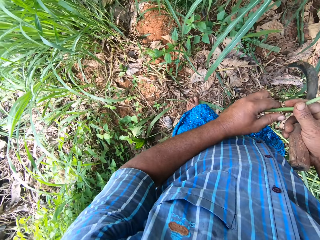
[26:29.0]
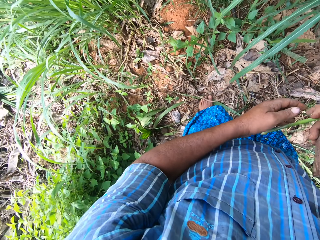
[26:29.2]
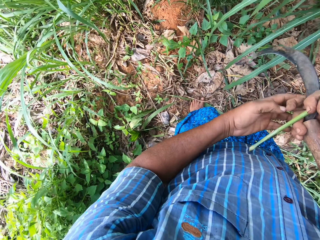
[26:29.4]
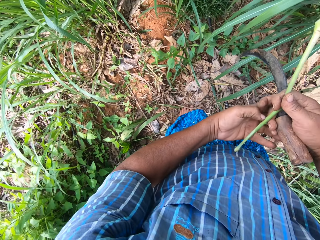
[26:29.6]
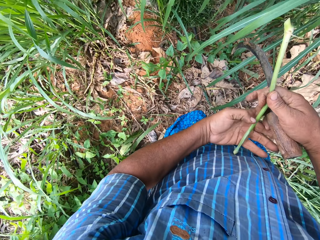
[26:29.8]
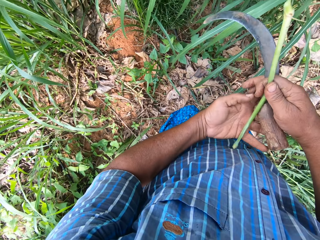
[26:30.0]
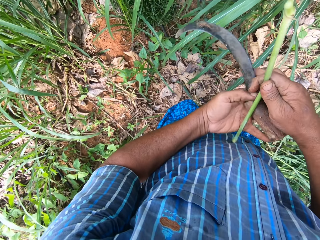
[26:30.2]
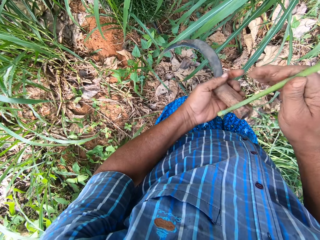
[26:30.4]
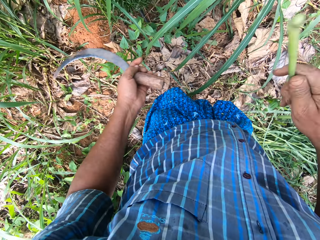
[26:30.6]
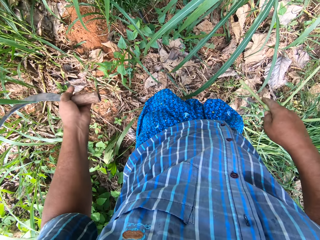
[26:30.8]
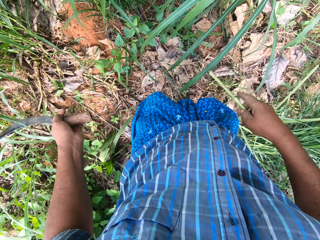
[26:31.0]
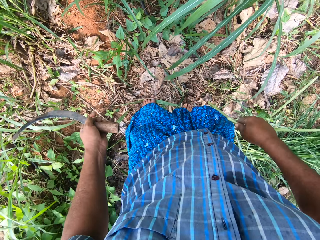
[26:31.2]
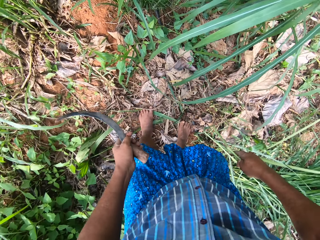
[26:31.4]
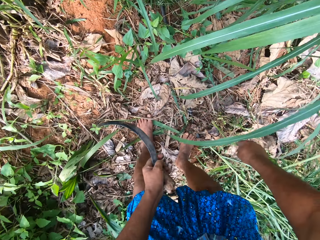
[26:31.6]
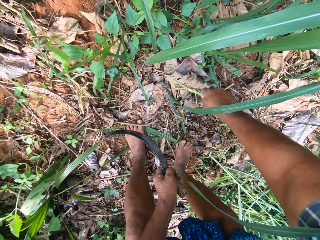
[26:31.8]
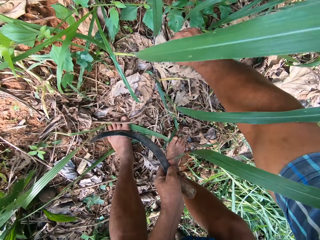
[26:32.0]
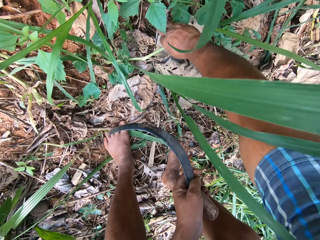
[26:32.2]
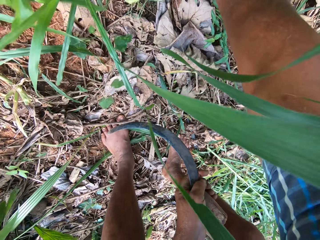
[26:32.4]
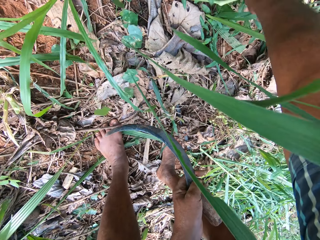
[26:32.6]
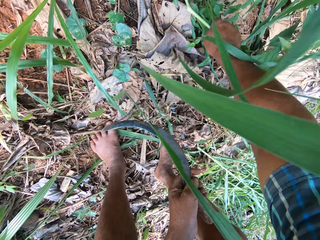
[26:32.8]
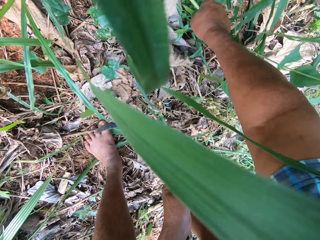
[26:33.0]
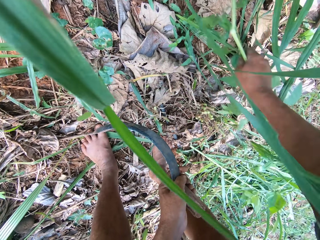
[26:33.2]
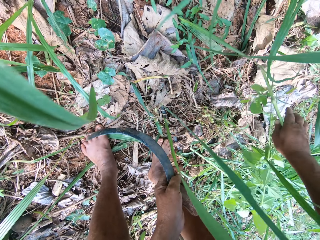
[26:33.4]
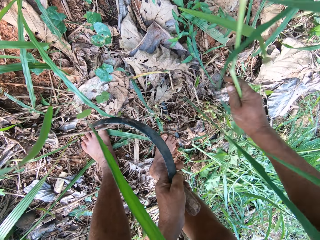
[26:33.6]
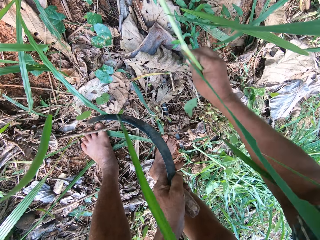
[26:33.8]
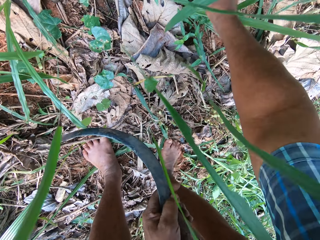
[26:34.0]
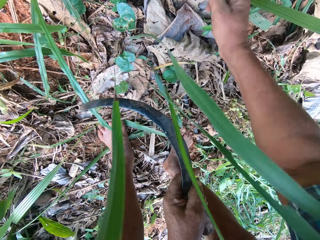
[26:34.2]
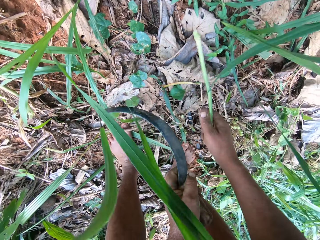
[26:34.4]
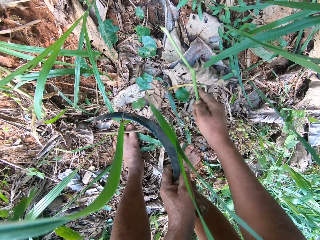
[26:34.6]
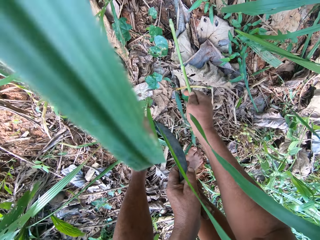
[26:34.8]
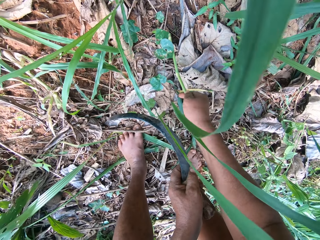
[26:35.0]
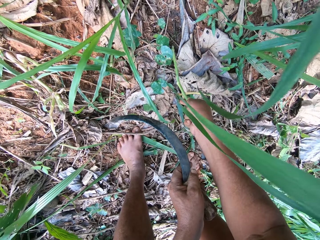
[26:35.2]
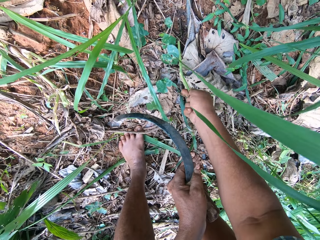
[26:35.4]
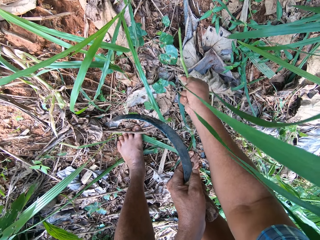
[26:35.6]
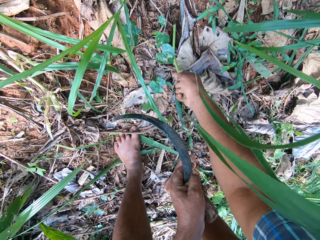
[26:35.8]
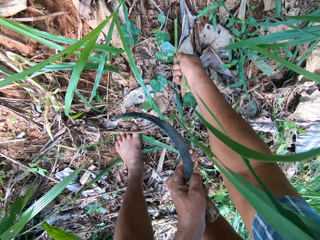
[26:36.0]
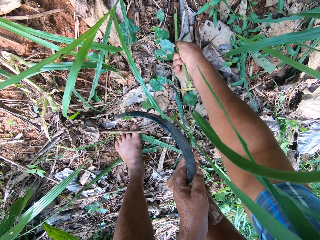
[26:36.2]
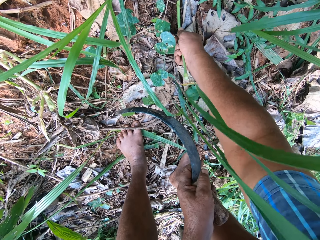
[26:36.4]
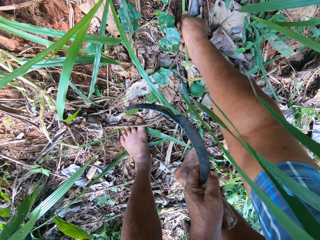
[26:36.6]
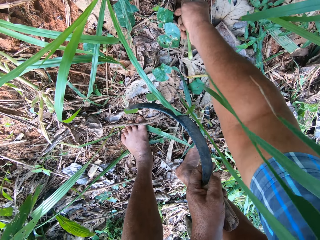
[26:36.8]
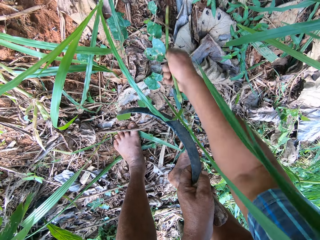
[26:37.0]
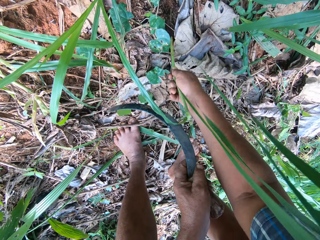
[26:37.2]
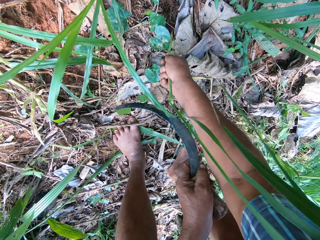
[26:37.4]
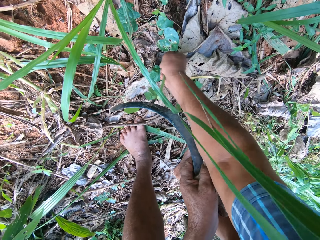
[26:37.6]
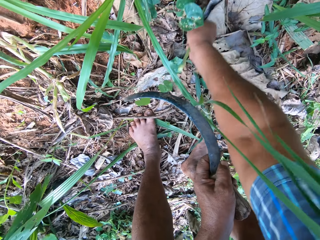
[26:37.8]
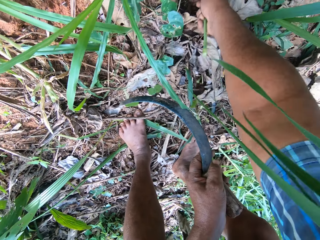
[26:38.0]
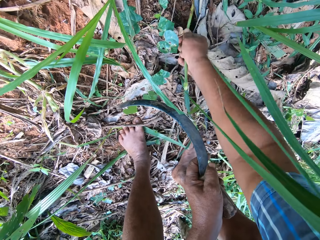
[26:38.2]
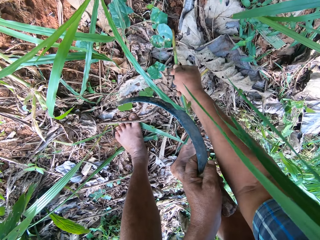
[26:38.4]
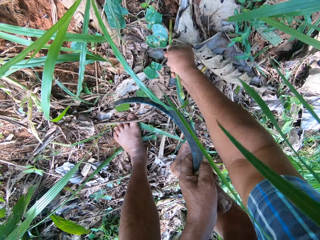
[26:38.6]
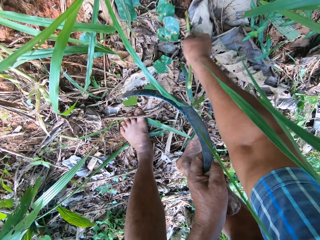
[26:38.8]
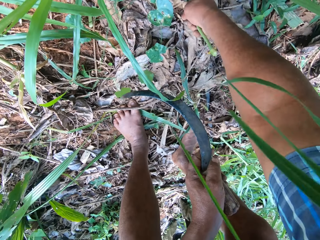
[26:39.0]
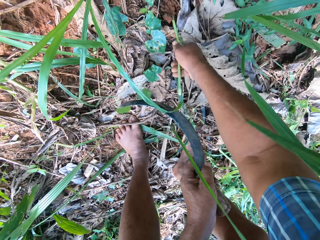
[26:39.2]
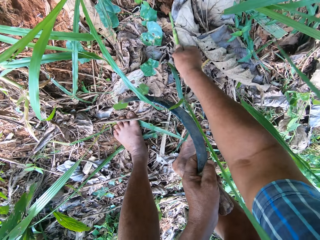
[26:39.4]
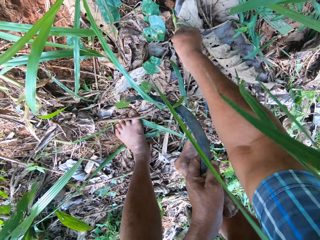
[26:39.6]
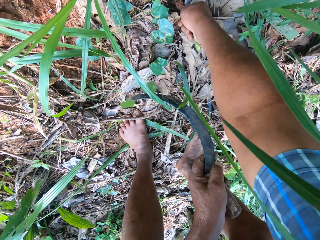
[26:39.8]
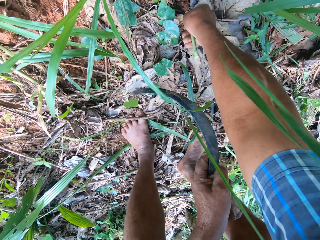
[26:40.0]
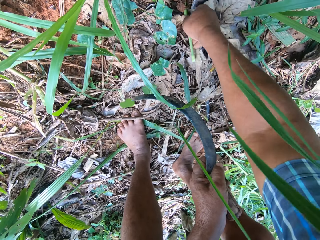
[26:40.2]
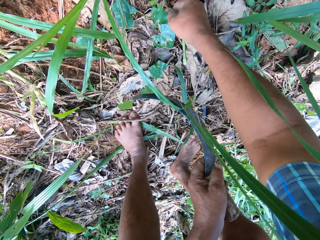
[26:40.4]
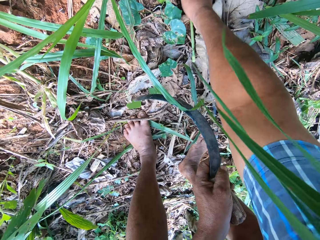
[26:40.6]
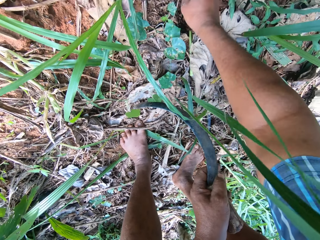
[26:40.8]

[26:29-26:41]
The camera wearer holds the napier grass with the right hand. He moves the sickle to his left hand and holds the sickle with the left hand. He clears the ground. He moves over the plants. He plants the branch in the ground.

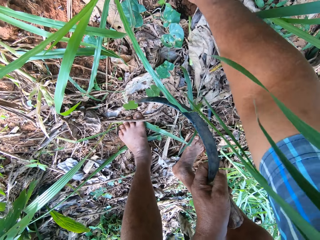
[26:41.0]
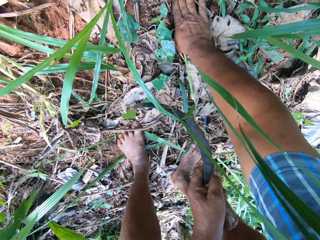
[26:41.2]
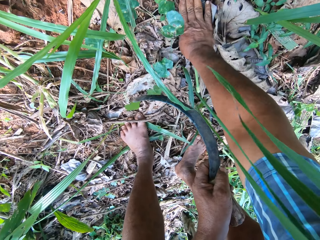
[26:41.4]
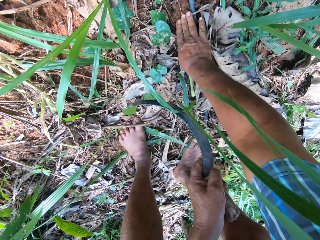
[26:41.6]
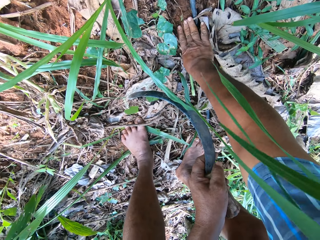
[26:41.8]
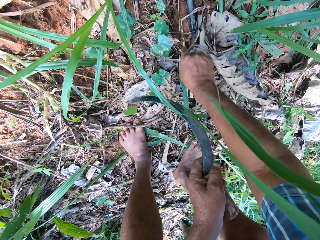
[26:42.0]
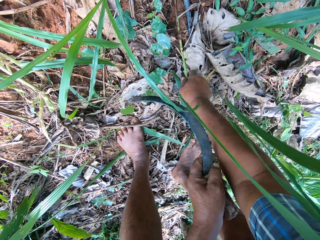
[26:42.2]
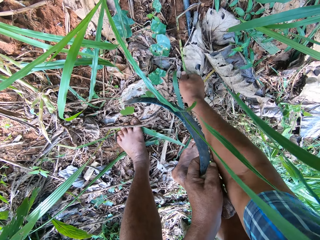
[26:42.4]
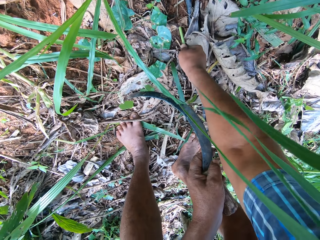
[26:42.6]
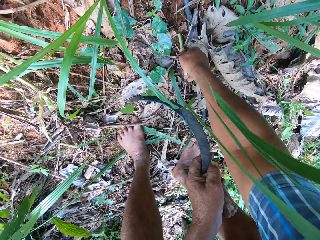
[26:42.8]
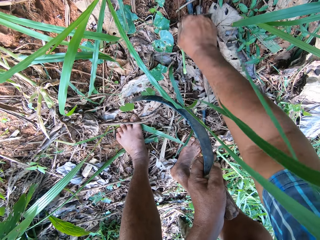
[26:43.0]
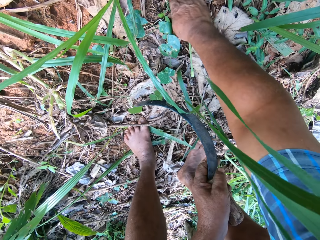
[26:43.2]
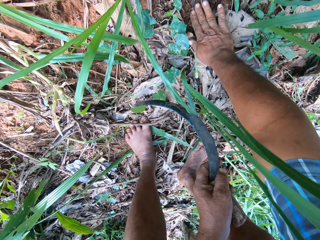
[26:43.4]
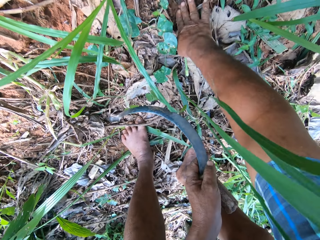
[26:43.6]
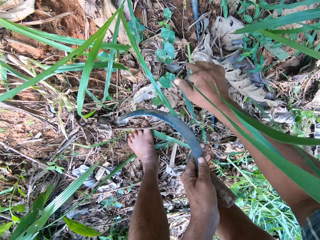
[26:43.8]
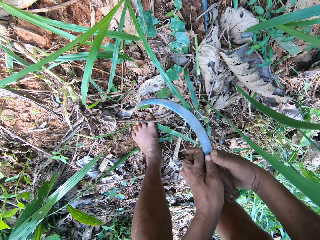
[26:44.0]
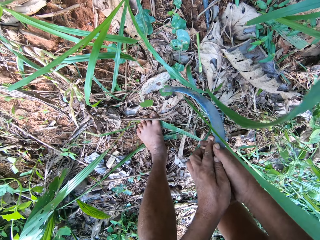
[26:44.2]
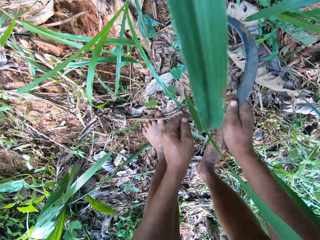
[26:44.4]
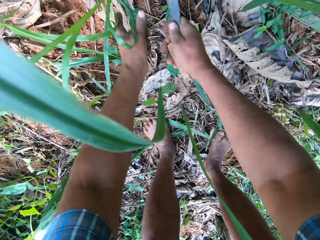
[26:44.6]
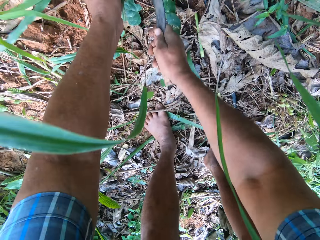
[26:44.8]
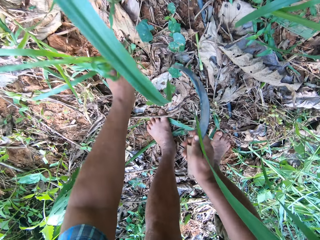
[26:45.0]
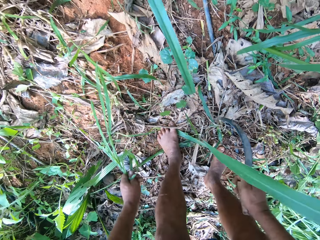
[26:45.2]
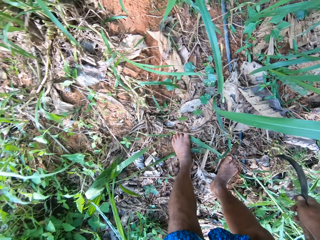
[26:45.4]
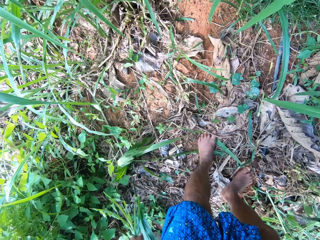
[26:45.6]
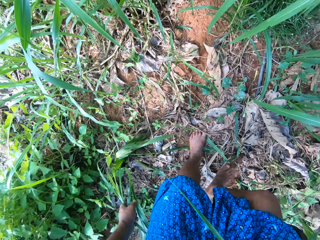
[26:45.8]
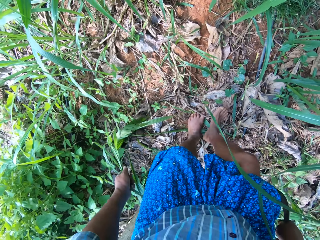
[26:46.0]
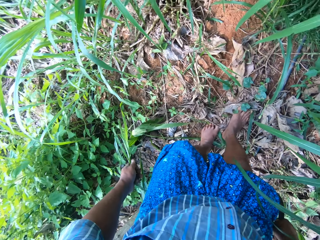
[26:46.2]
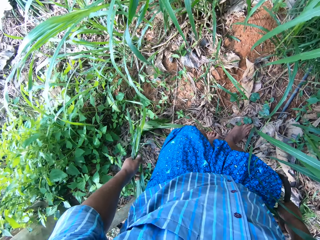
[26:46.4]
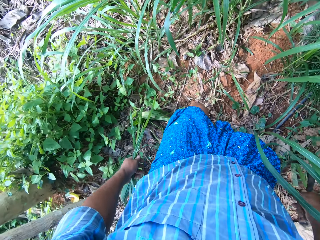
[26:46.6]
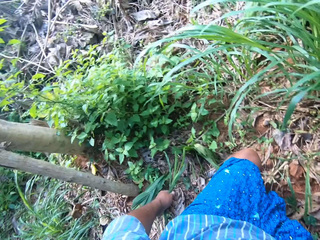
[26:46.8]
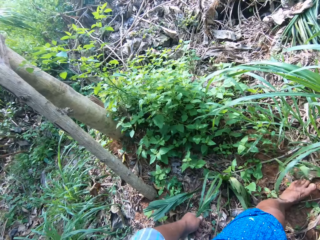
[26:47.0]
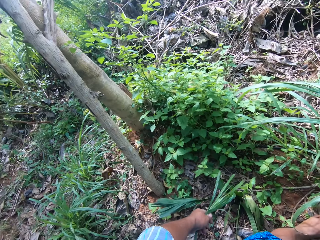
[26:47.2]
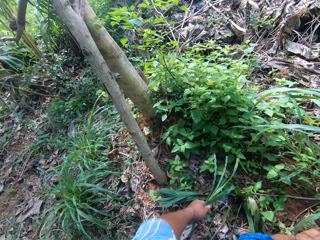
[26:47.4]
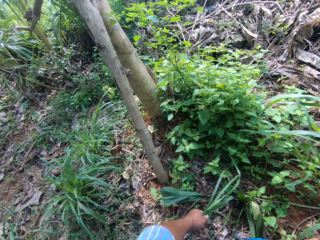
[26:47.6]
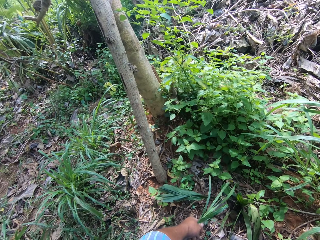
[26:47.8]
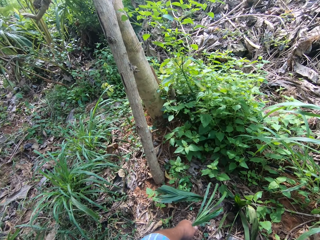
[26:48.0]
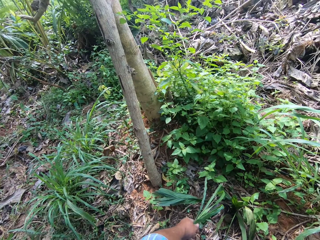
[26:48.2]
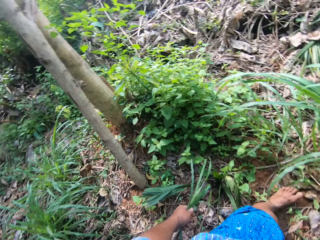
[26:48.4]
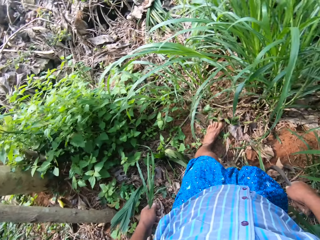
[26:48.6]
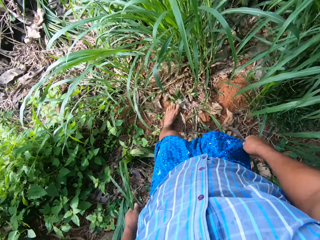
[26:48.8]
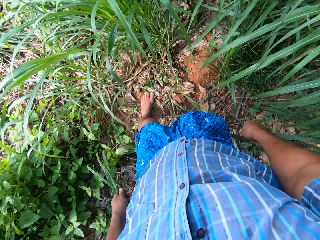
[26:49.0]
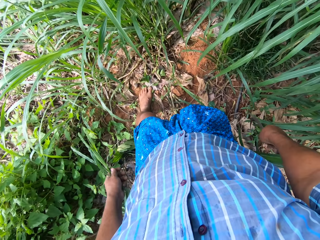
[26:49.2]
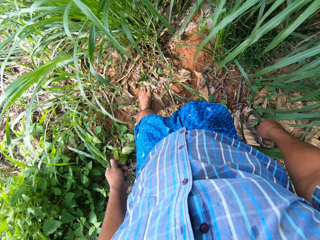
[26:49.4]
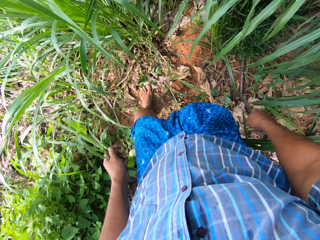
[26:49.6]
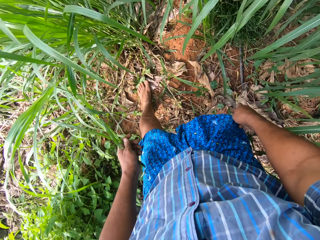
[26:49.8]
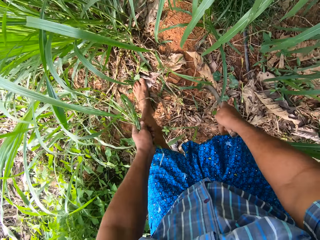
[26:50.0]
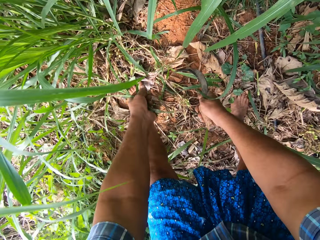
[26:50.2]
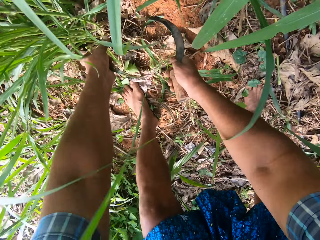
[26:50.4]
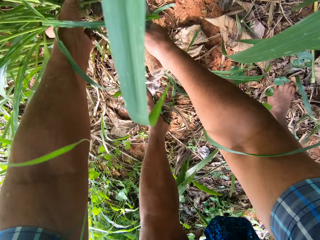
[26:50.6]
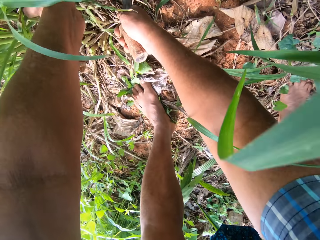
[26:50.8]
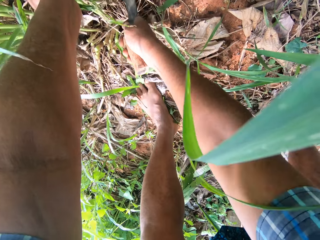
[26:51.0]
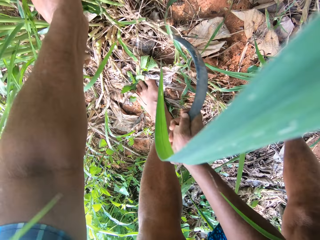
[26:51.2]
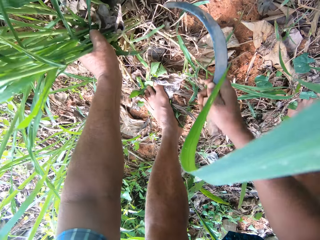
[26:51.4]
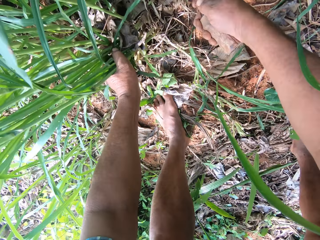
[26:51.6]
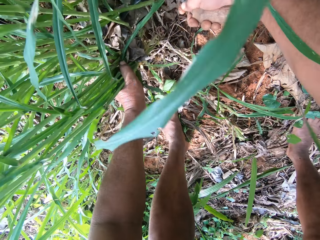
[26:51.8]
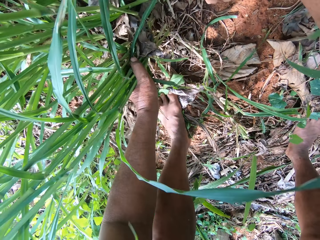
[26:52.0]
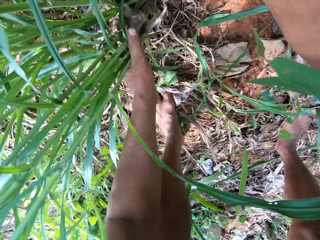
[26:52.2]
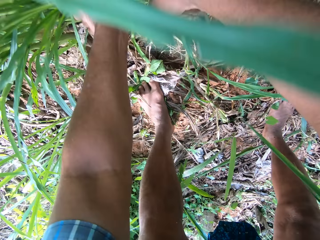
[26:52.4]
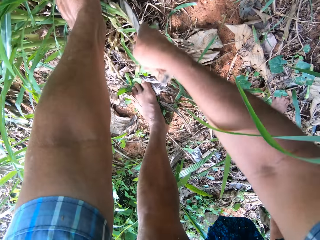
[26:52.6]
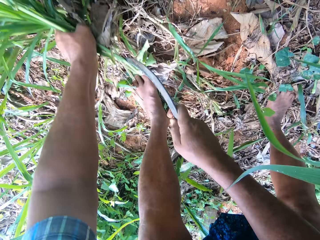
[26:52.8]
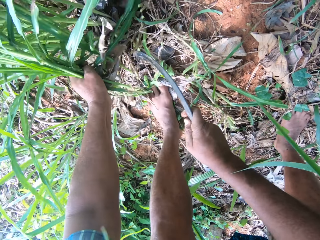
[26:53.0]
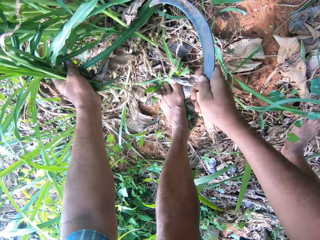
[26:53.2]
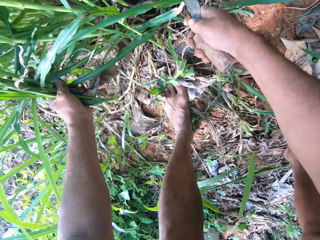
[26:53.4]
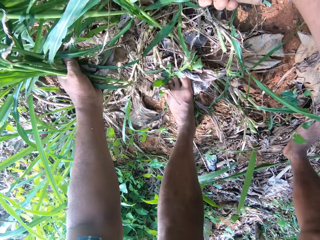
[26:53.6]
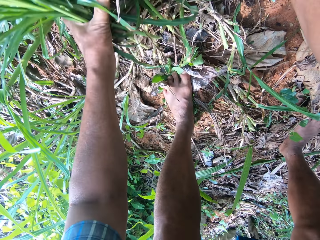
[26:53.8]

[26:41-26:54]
The camera wearer cuts the napier grass with the sickle. They look around. They cut the napier grass with the sickle again.
